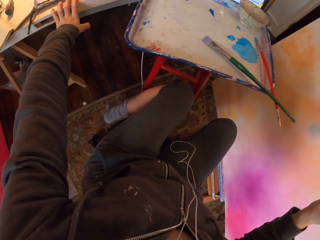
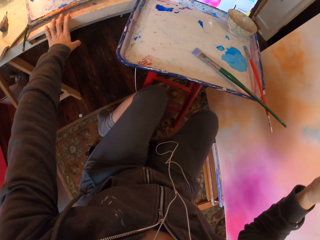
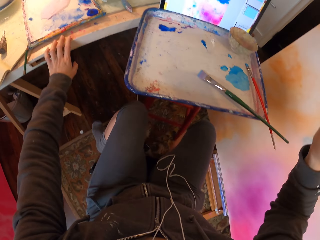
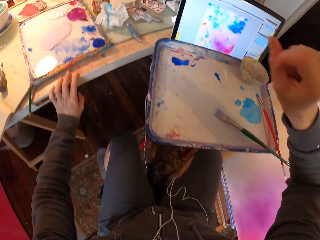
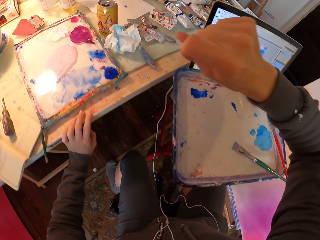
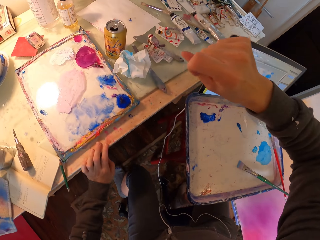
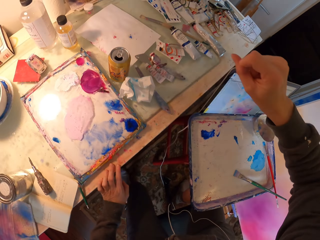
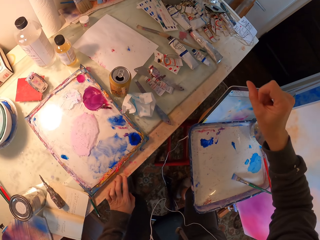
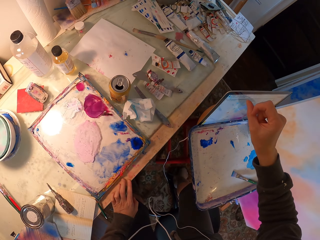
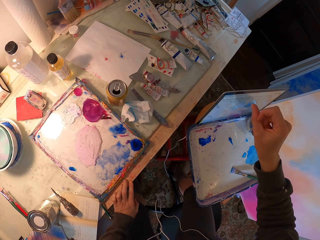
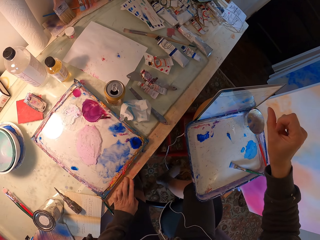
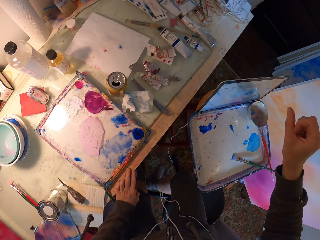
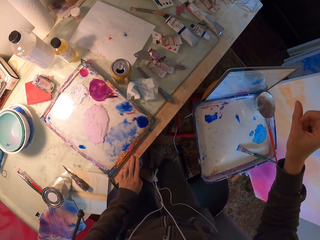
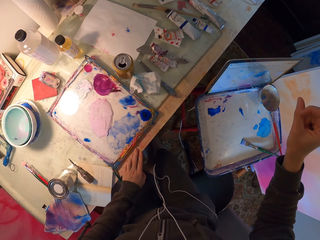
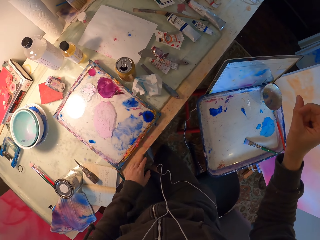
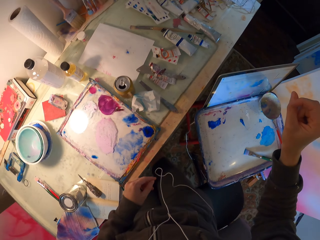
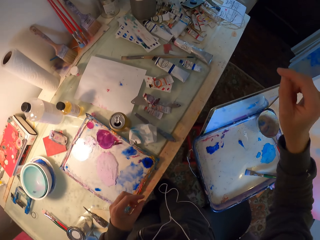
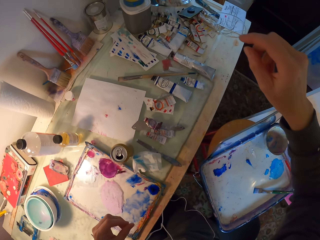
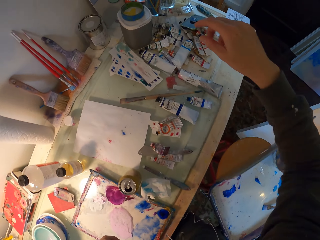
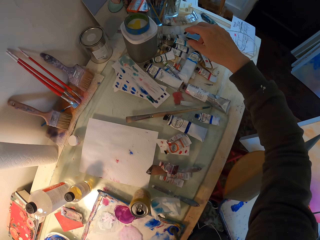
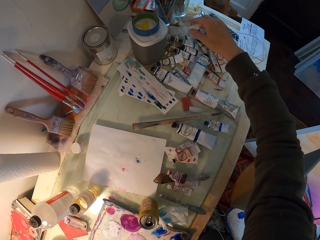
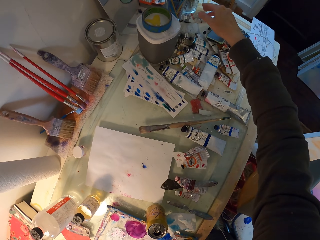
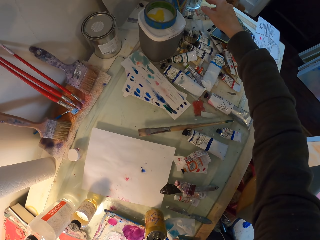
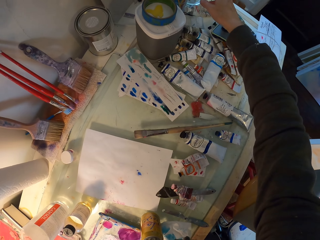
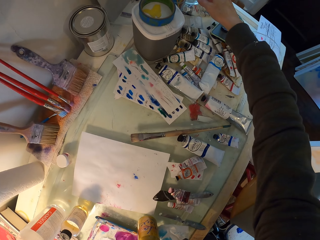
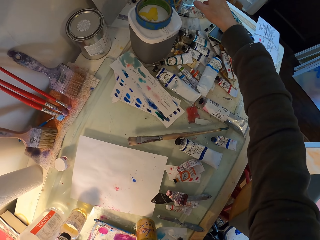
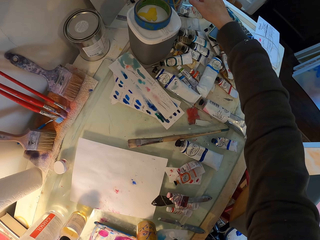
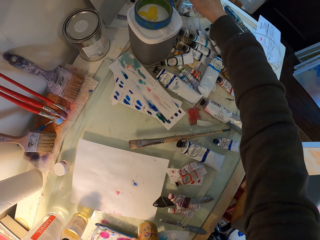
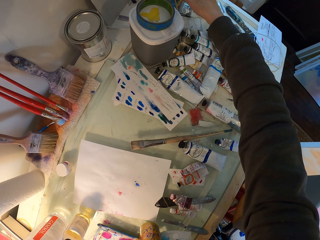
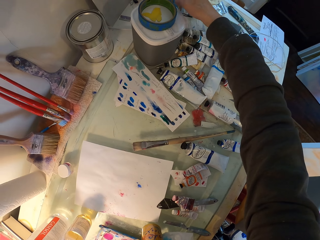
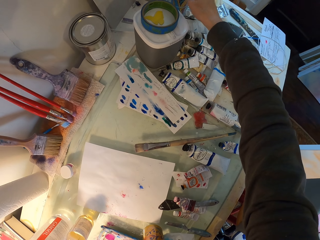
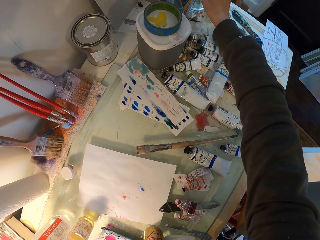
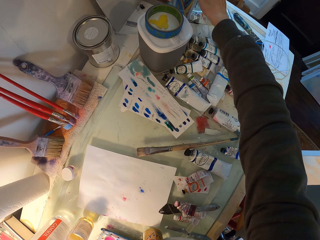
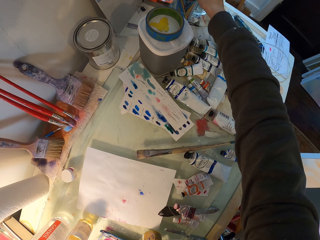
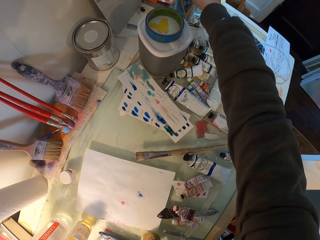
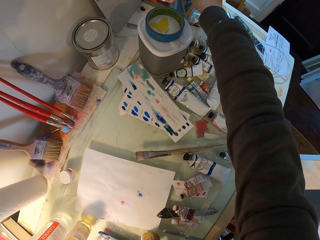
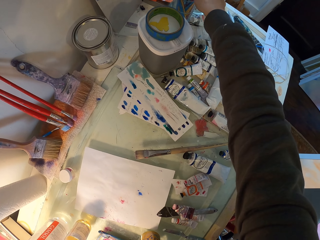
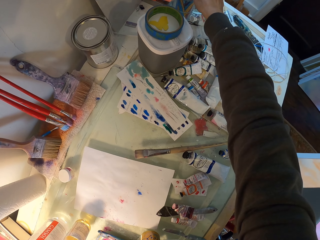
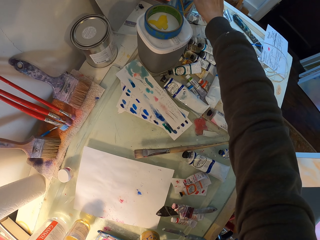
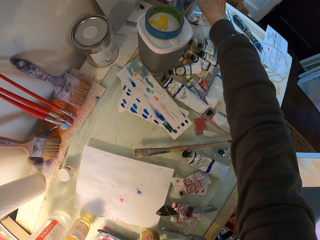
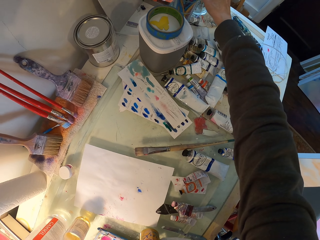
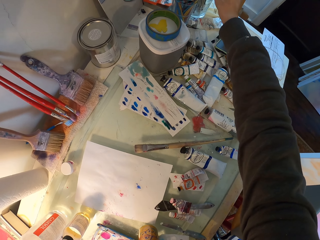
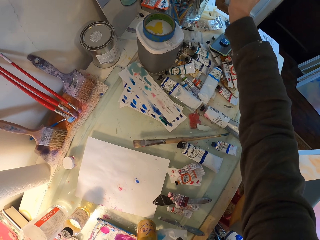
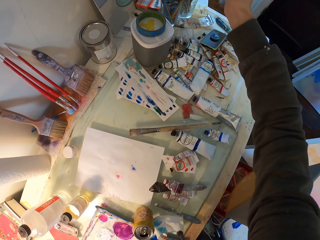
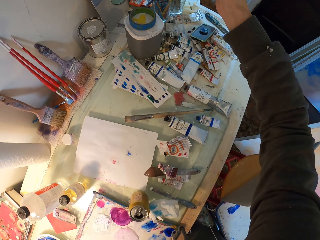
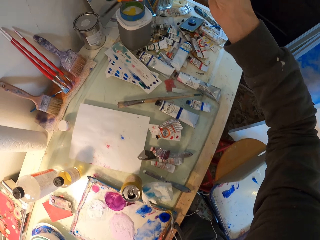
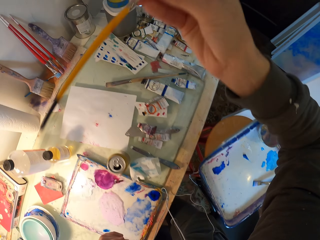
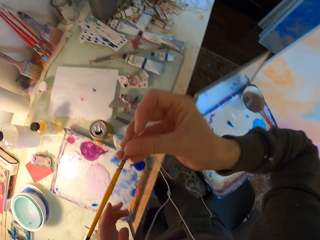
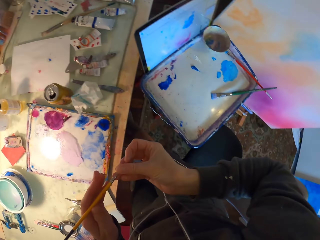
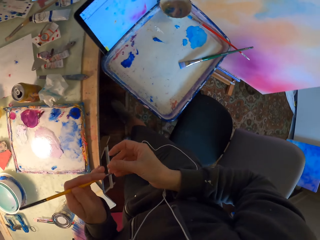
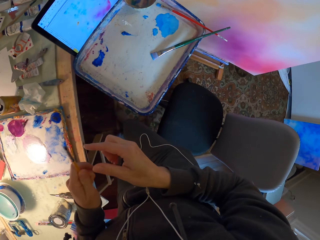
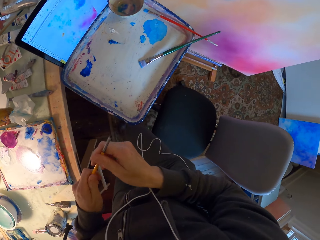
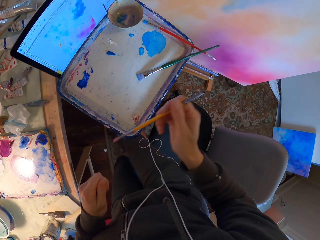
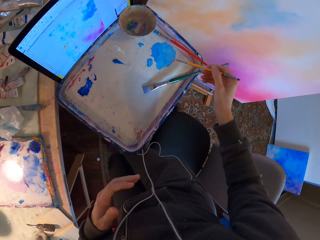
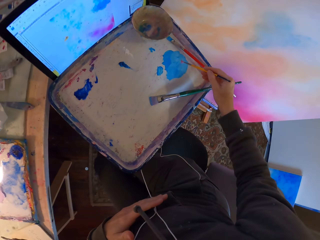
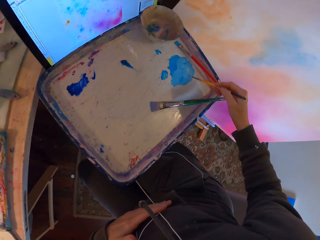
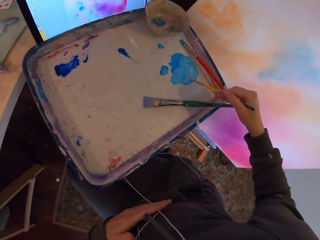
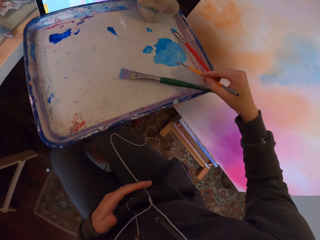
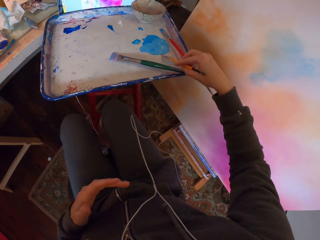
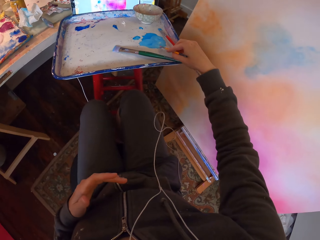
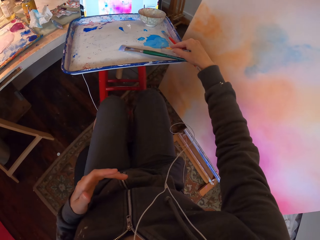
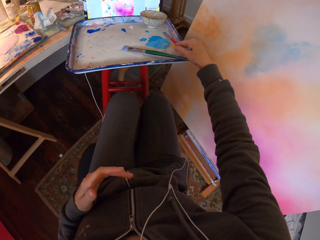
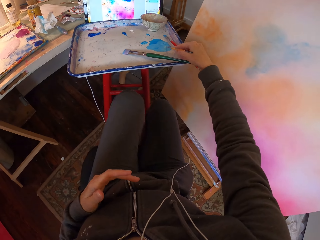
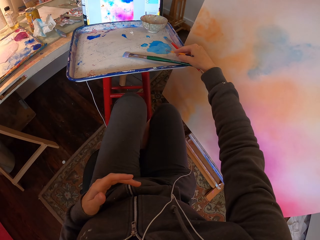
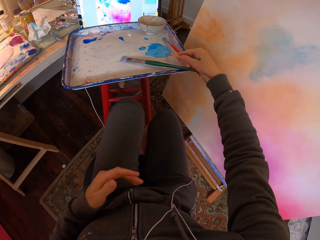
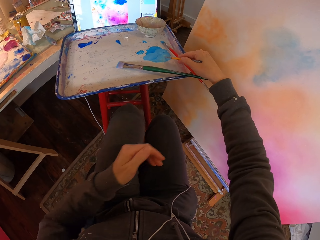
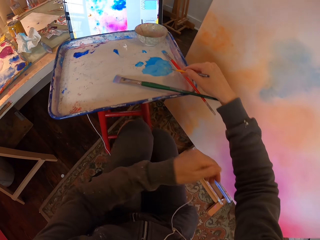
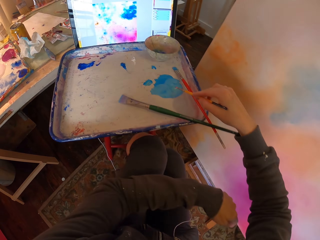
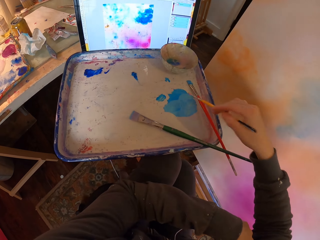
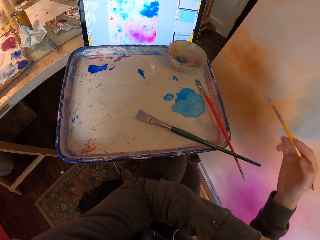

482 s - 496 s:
The camera wearer stretches to the edge of the table. They take a paintbrush from the brush container on the table. They stretch back to the painting position. They scoop paint on the paint tray with the paintbrush.

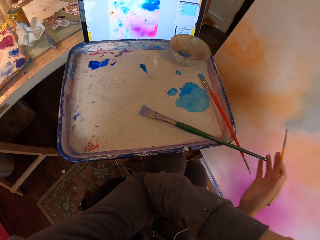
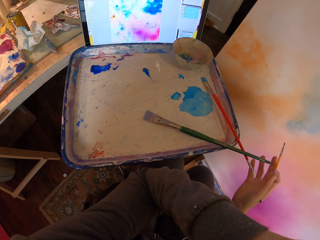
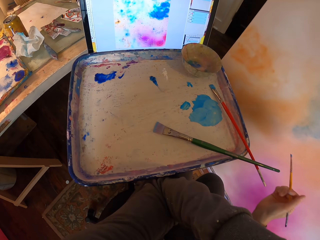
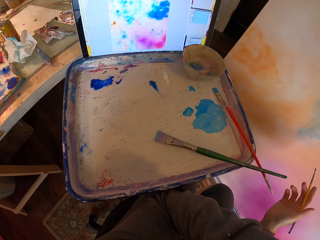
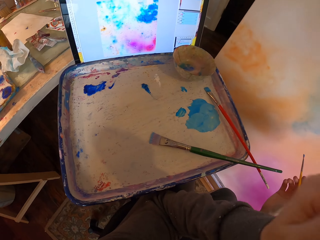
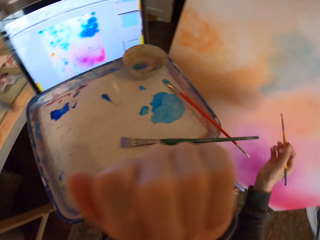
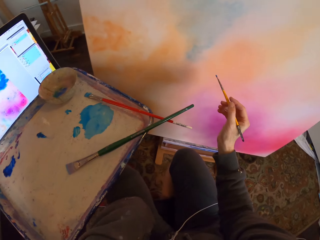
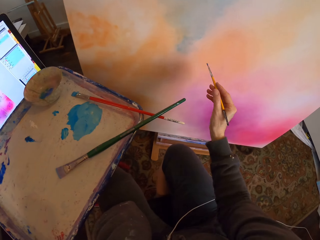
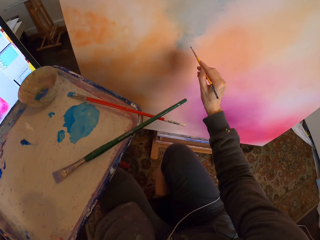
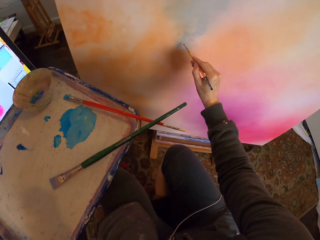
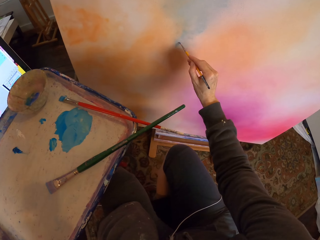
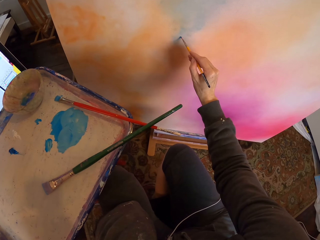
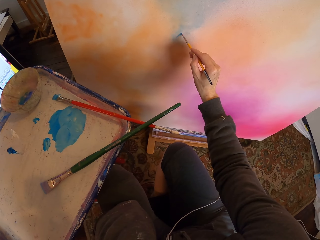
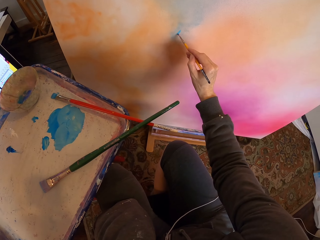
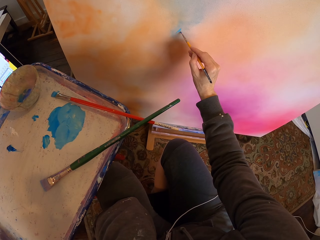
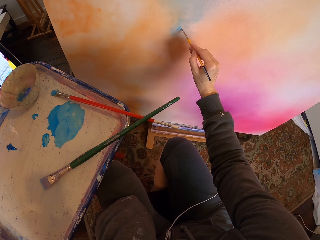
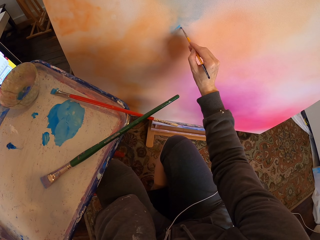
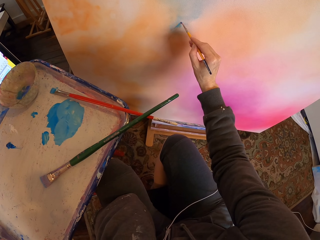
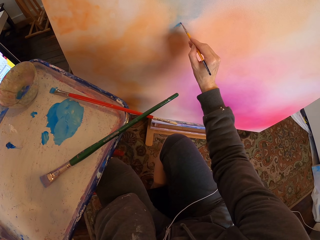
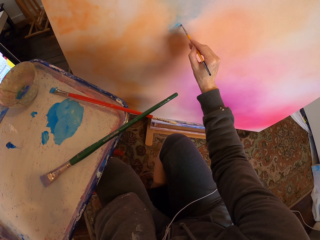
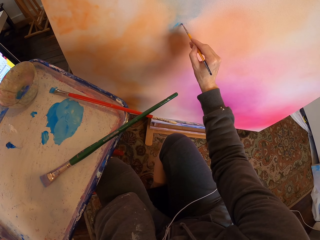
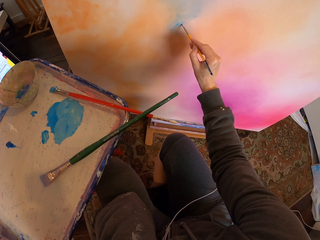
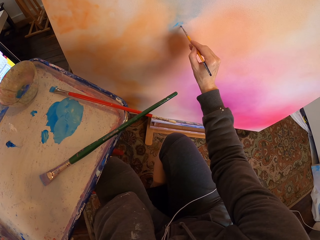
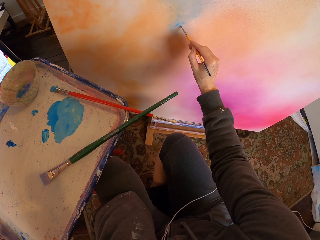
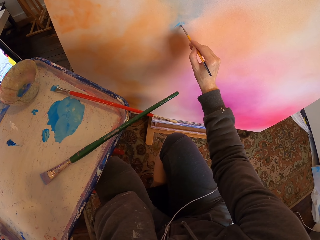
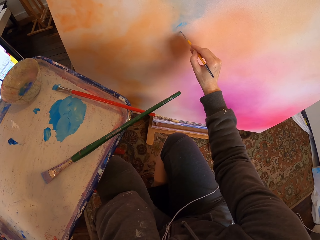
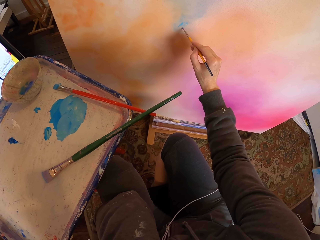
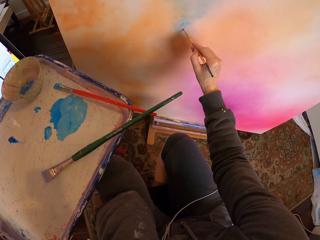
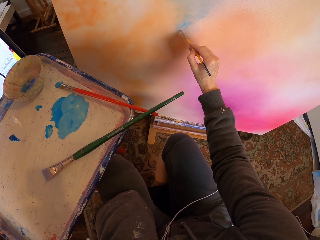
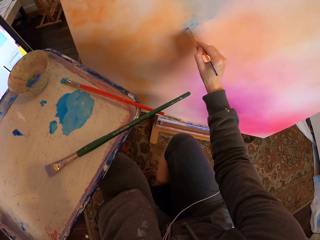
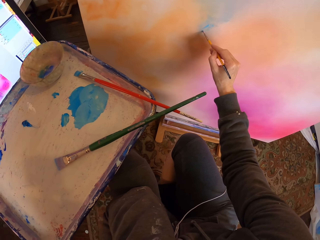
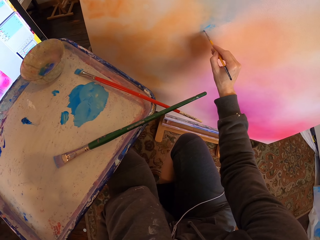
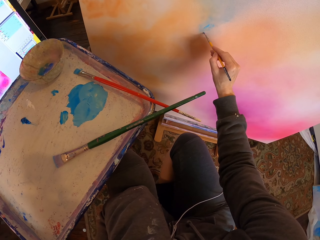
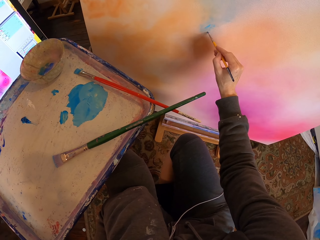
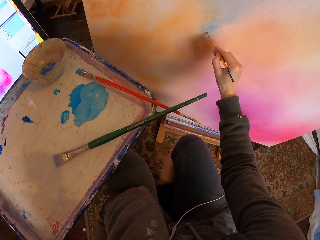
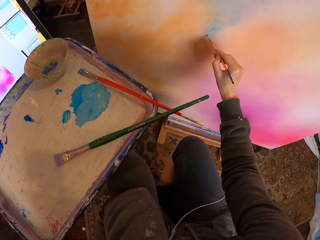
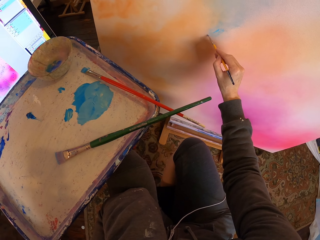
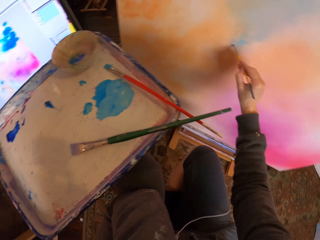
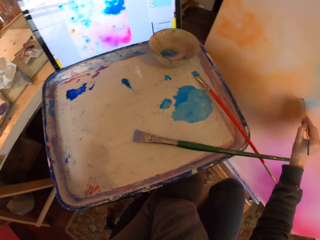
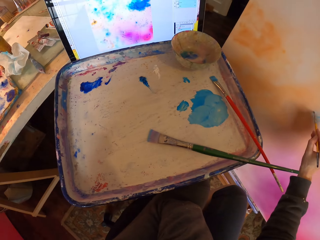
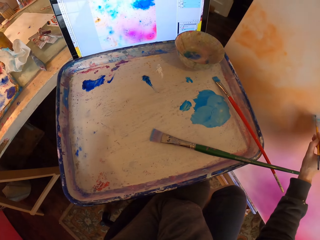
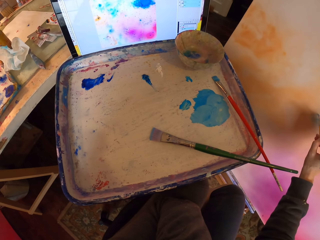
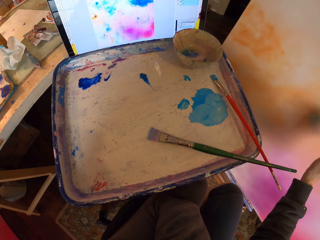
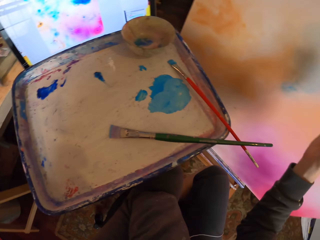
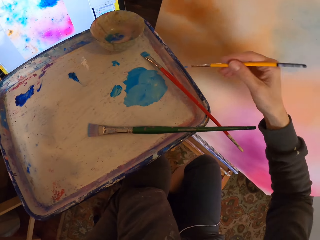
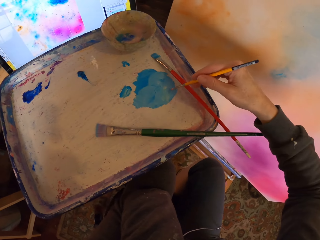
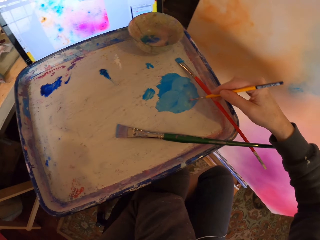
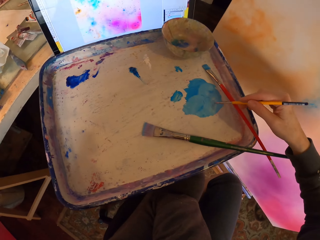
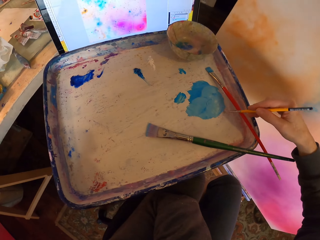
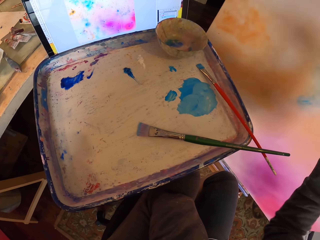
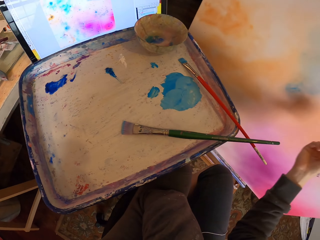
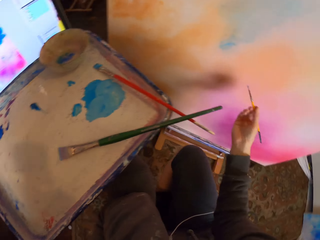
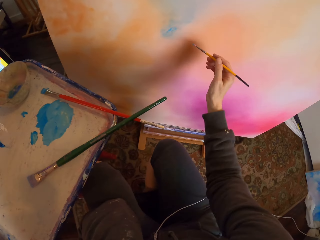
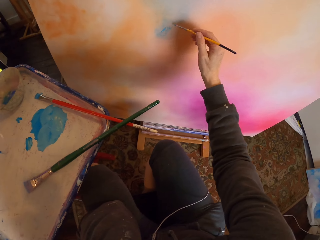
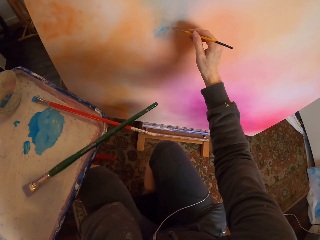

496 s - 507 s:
The camera wearer stares at the painting board. They paint on the board with the paintbrush. They scoop paint on the paint tray with the paintbrush.
